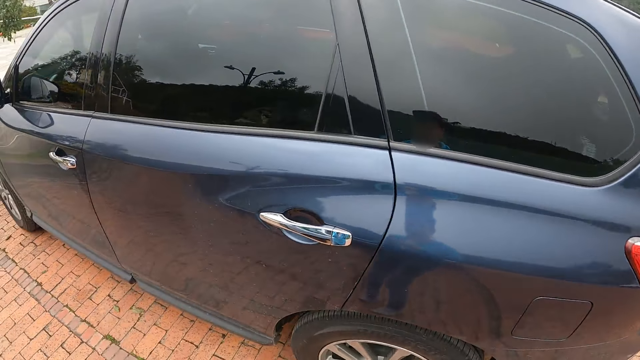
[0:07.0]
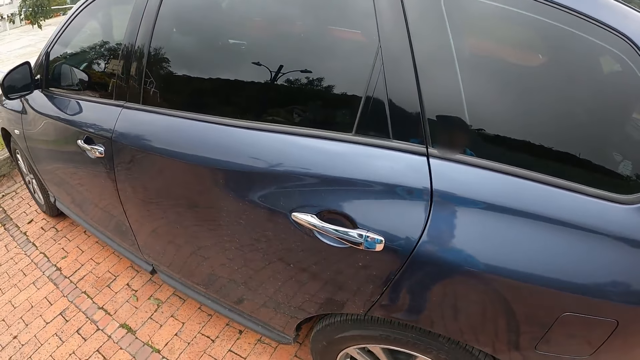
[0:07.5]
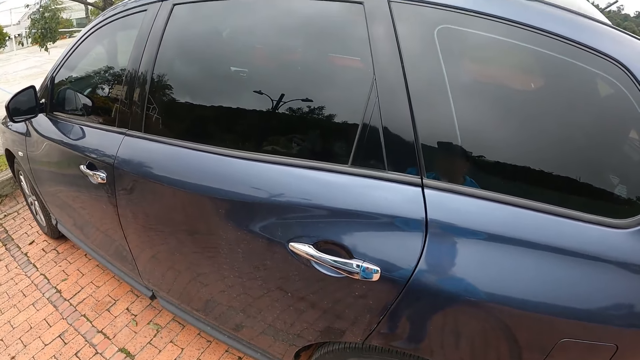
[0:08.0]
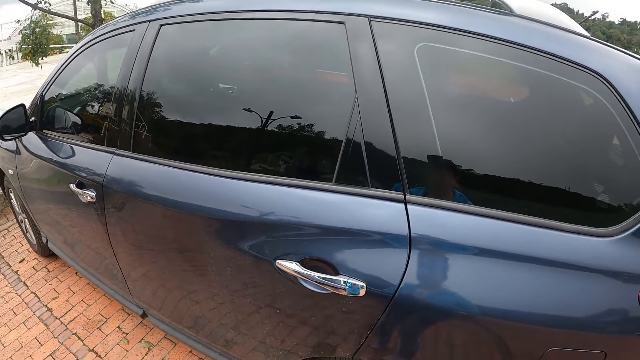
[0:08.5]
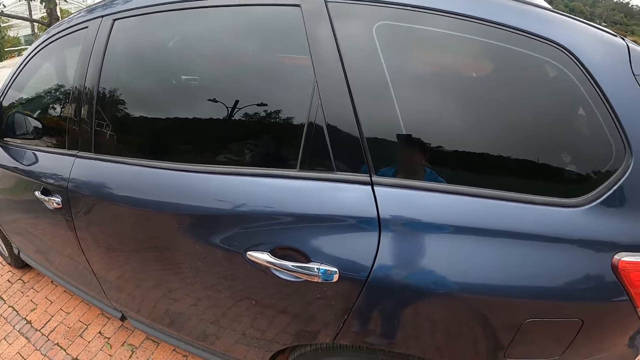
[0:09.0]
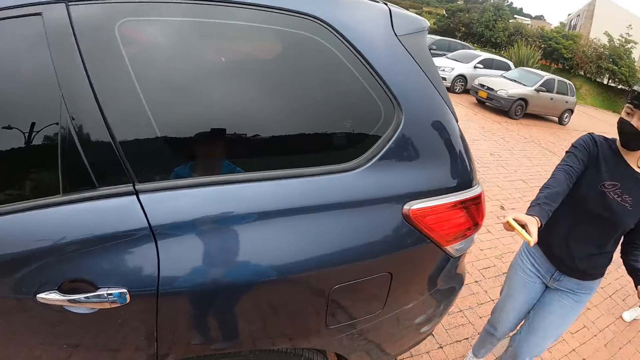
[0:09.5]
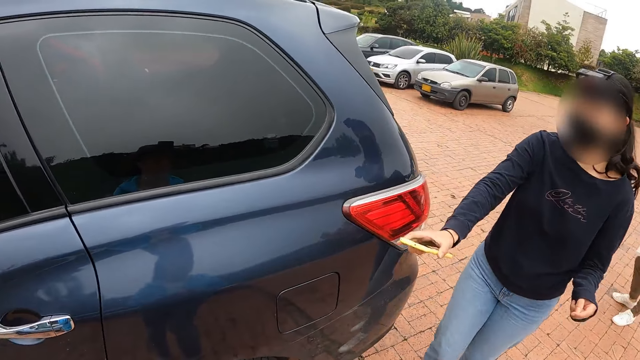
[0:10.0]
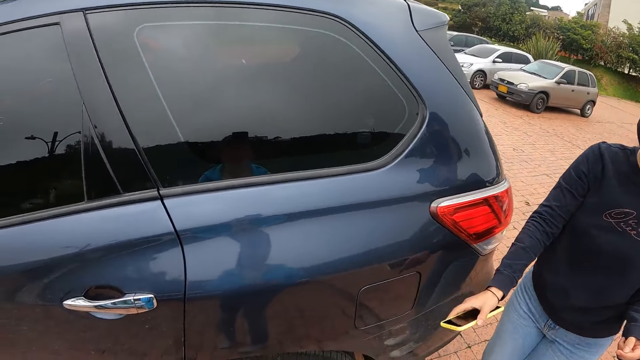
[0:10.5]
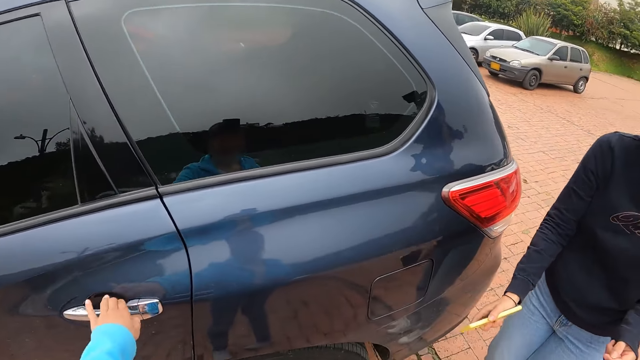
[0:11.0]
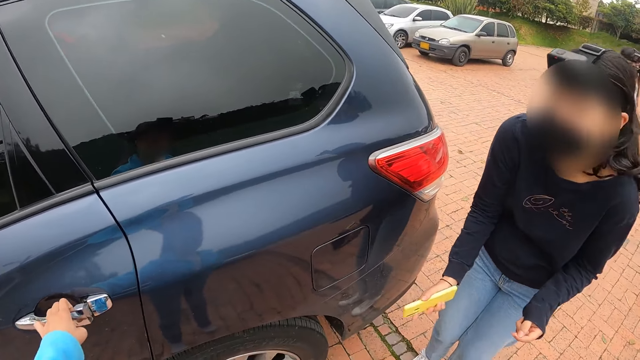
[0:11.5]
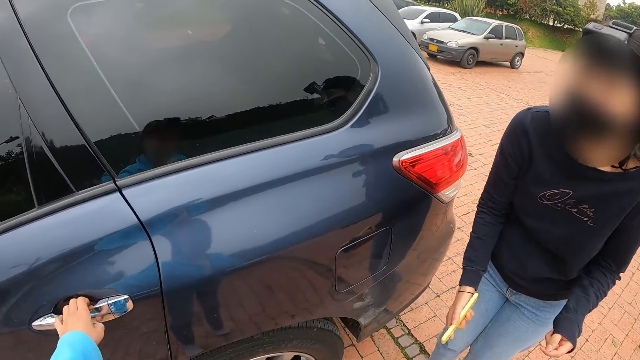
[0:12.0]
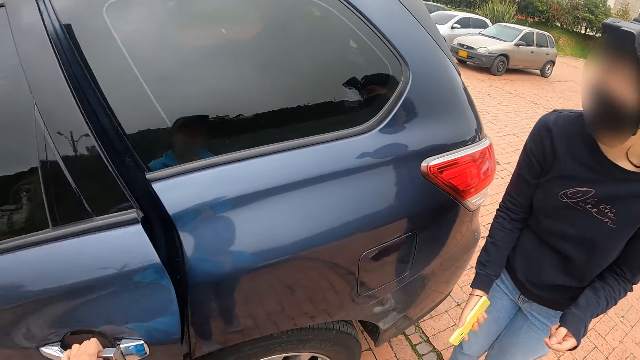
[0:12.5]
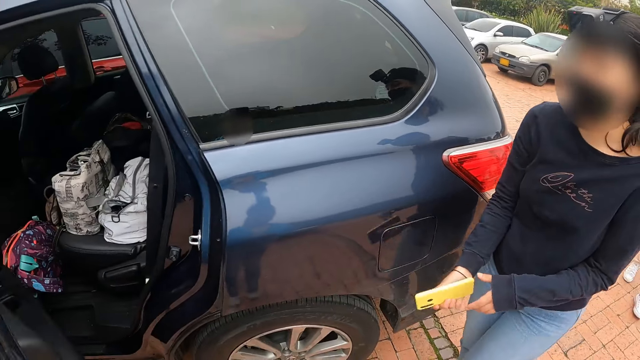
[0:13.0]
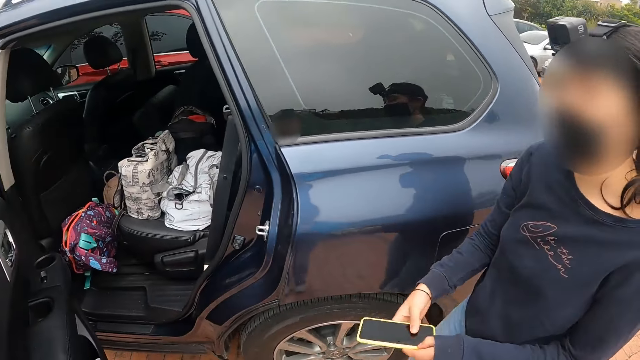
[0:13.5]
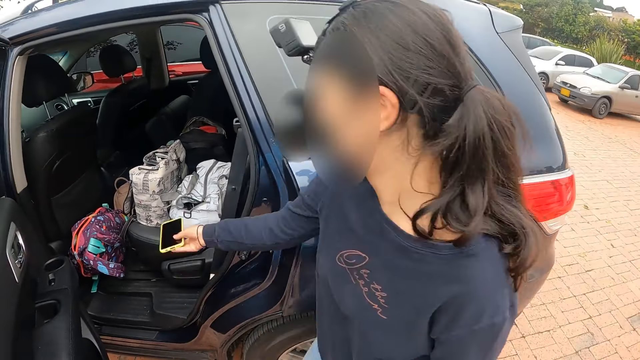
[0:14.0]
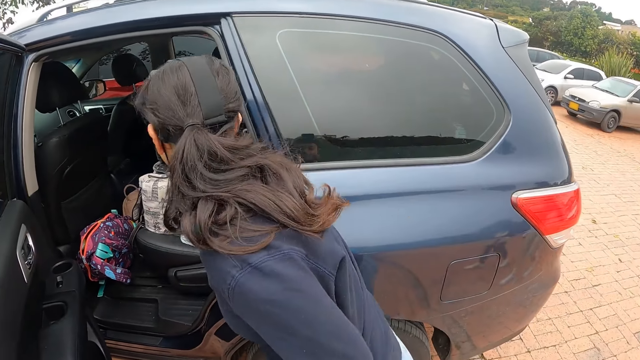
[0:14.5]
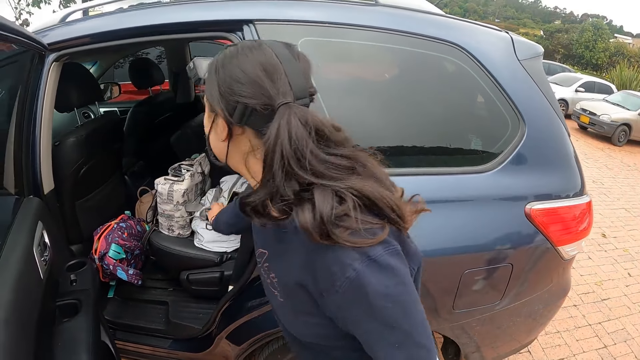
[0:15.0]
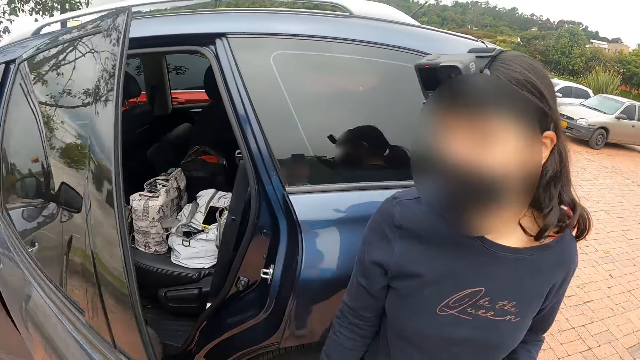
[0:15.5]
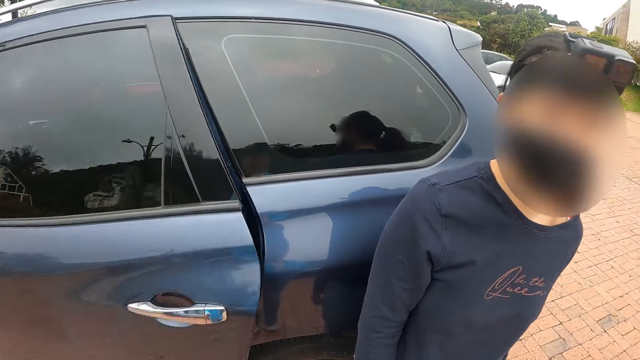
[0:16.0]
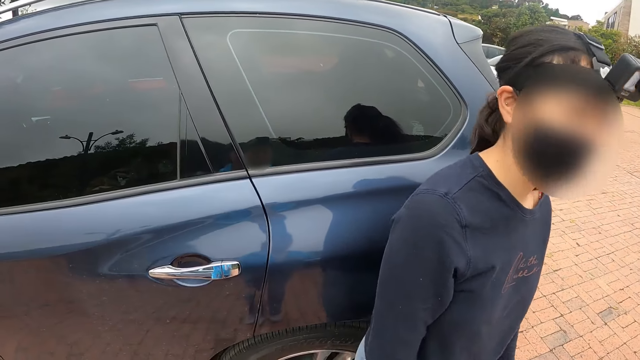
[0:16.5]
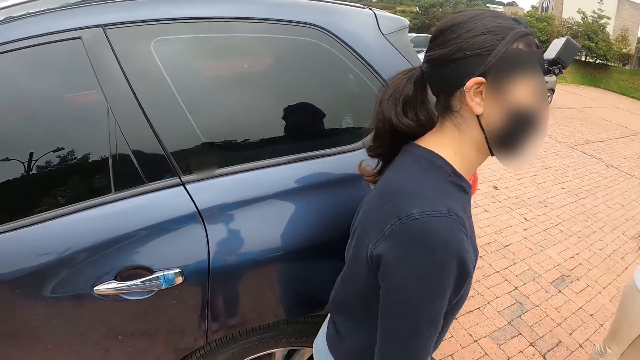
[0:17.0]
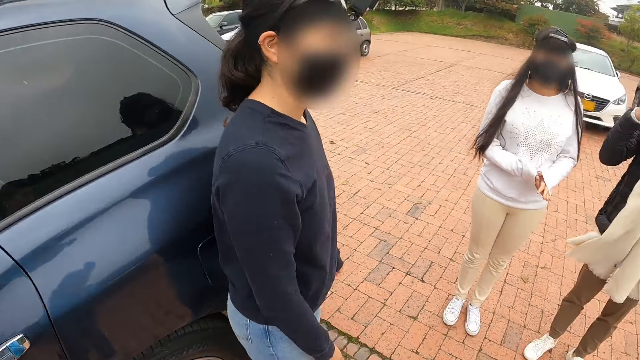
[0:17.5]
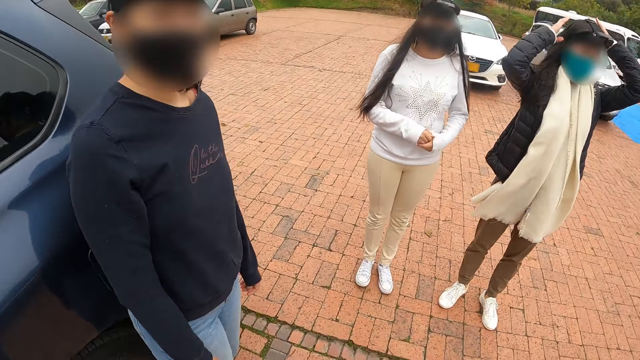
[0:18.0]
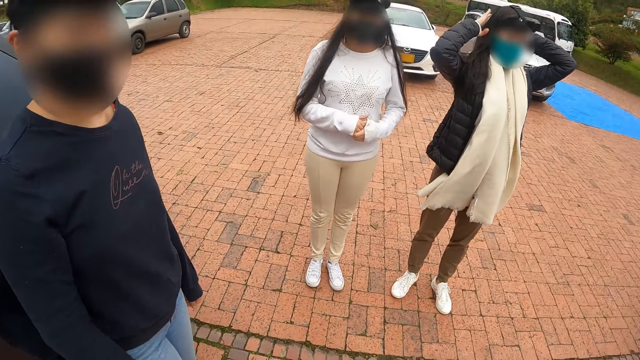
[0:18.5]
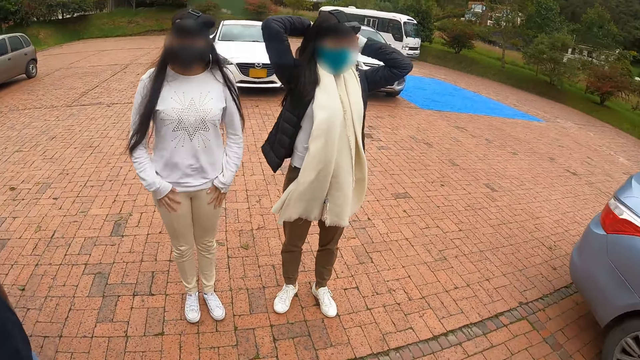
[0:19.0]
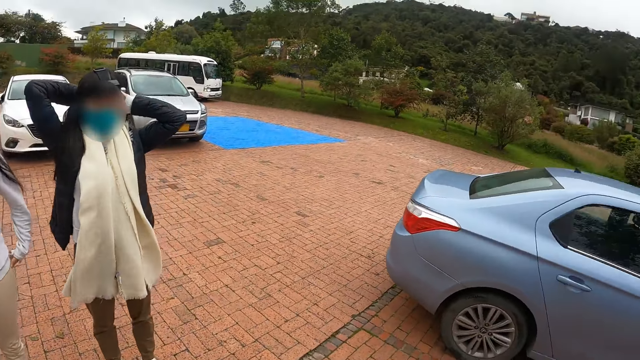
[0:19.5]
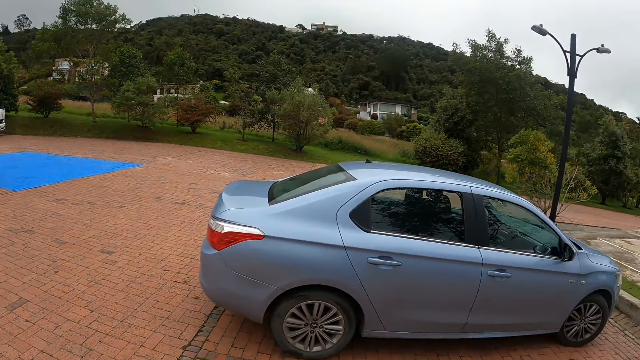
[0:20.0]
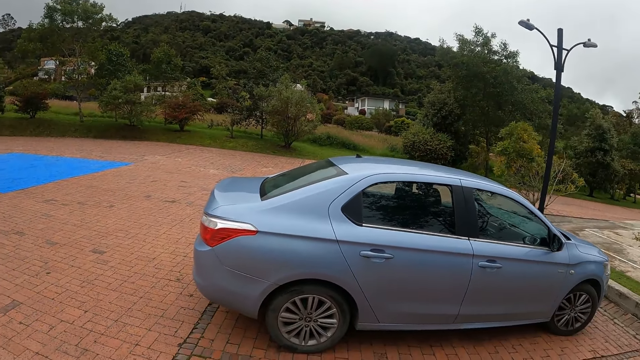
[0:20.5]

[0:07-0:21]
The camera wearer looks around. The woman walks towards the camera wearer with the phone in her right hand. The camera wearer opens the door of the blue car with her left hand. The woman holds the phone with both hands. The woman drops the phone in her right hand on a bag inside the blue car. The camera wearer closes the door of the blue car with her left hand. Another woman adjusts a camera on her head with both hands. The camera wearer looks around.

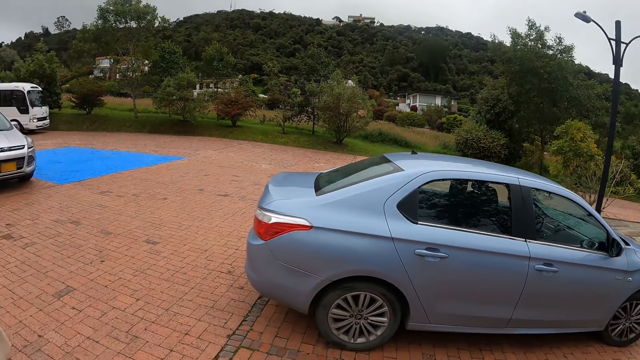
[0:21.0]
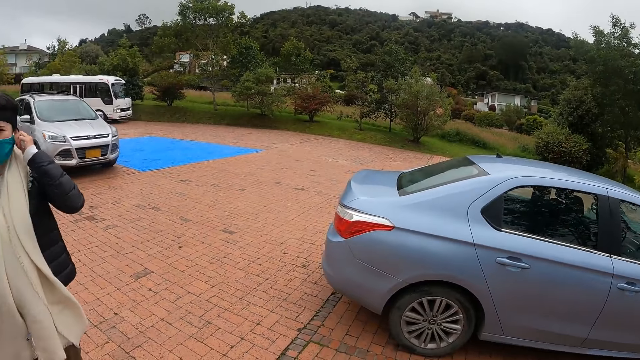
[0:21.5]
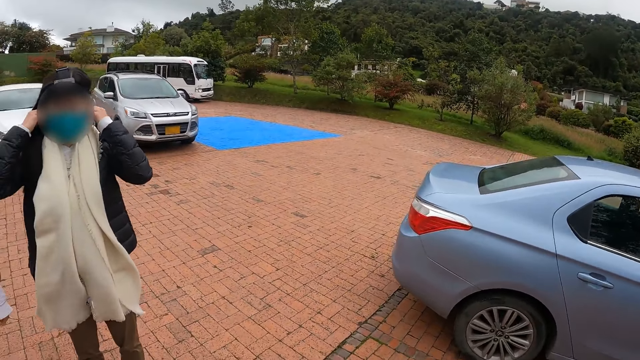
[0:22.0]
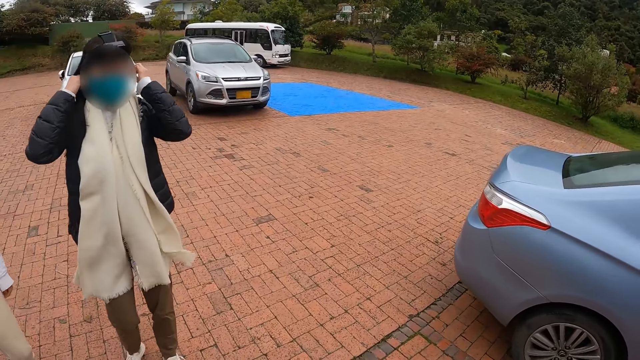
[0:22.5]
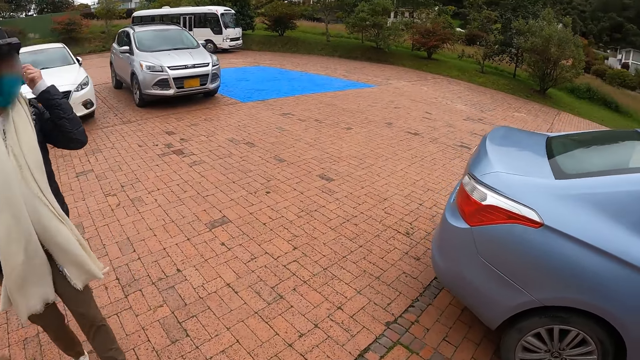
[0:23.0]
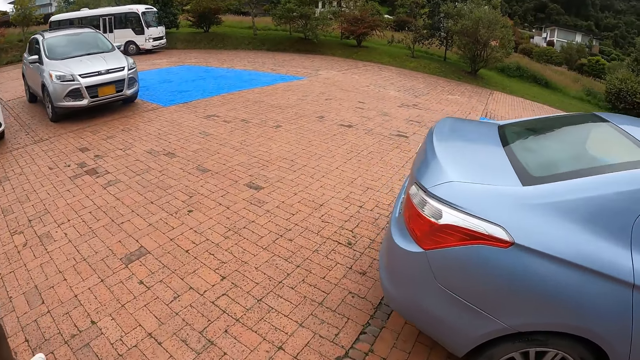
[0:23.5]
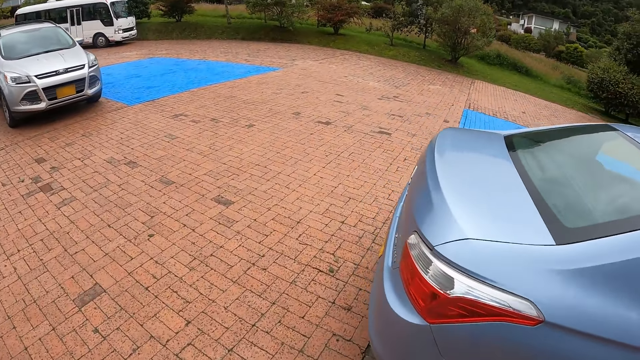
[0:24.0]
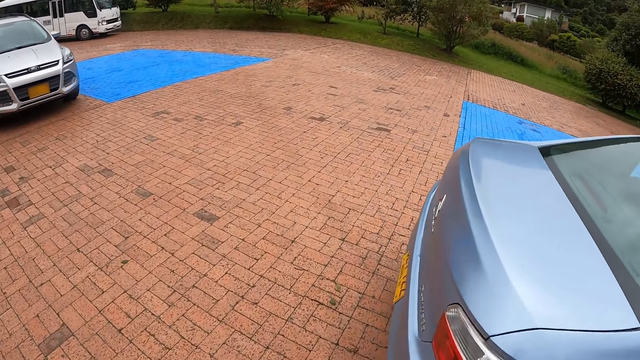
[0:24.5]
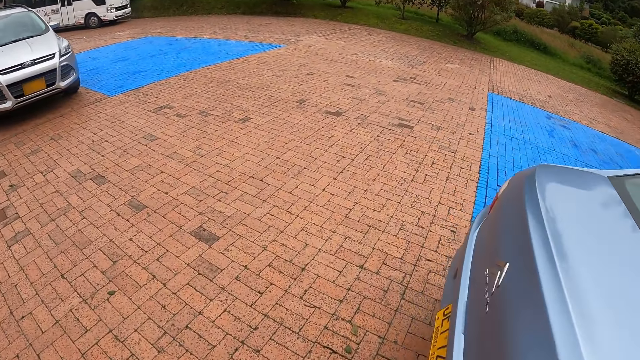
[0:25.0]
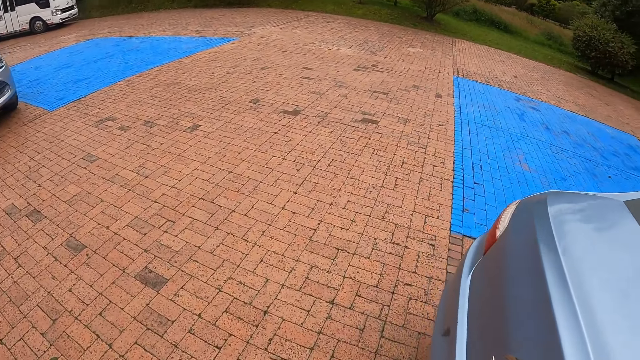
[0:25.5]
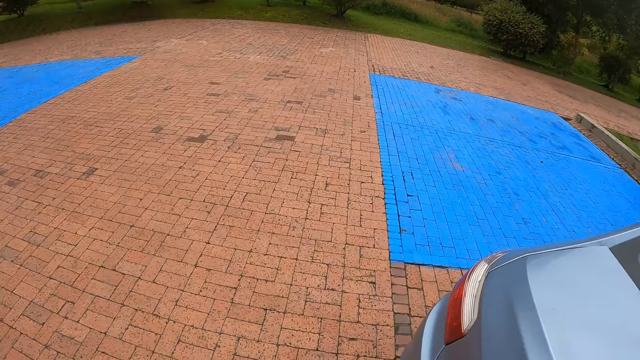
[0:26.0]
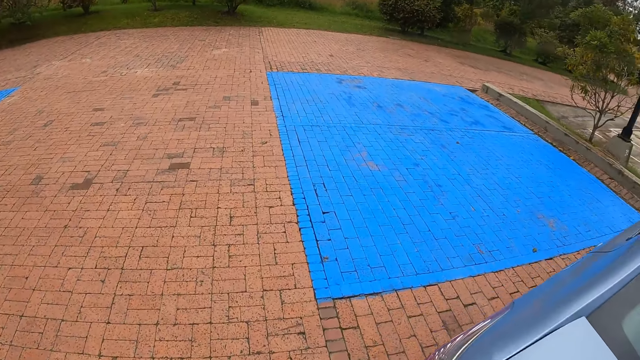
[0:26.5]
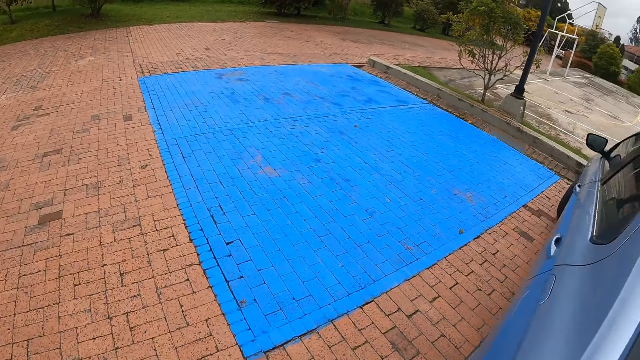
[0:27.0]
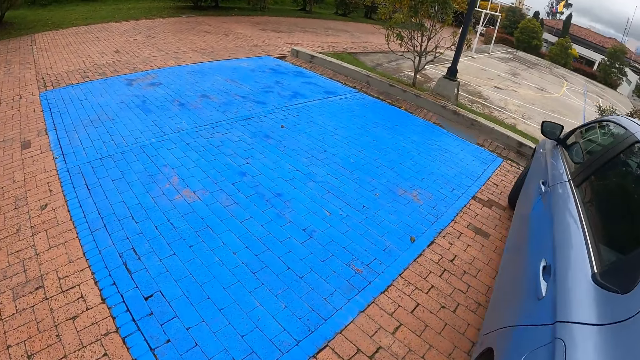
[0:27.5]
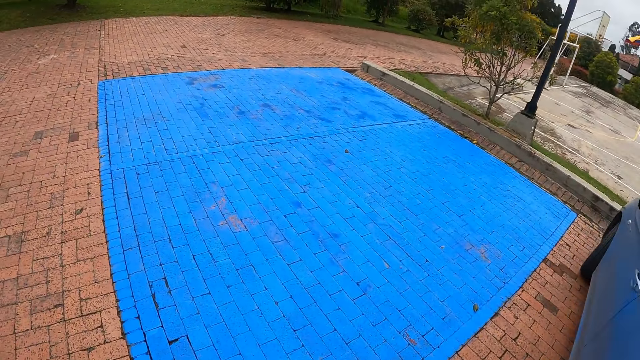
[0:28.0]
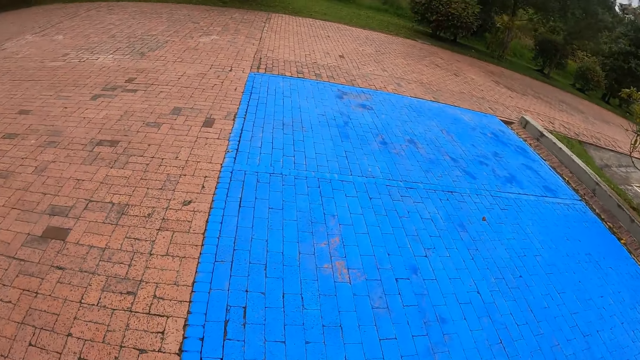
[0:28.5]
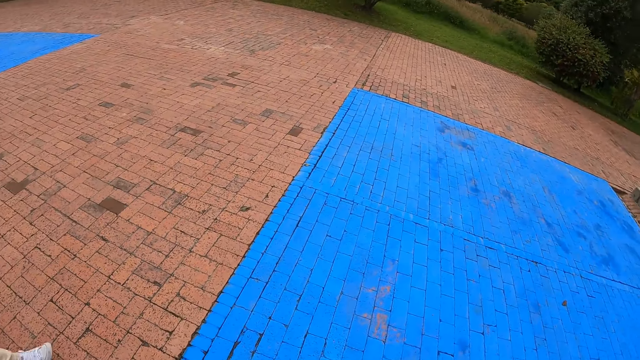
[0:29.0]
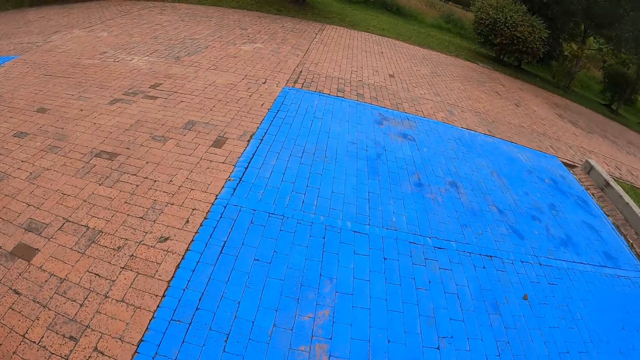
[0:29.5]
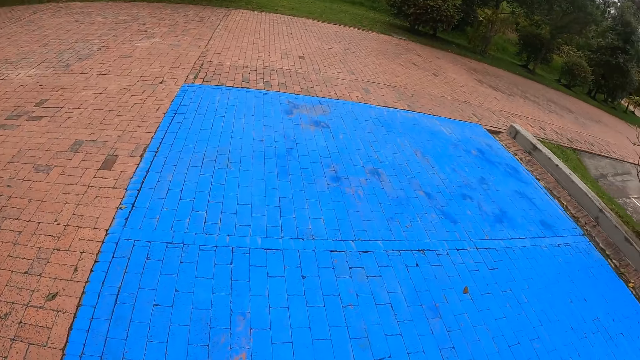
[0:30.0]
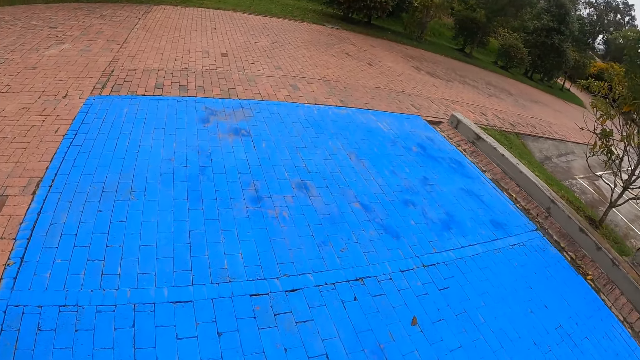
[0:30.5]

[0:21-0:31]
The woman adjusts a nose mask on her face with both hands. The camera wearer walks along a road from the park.
